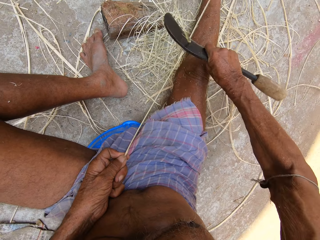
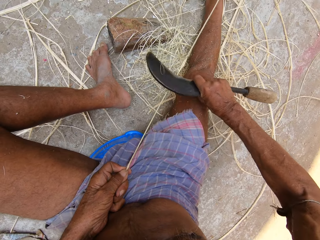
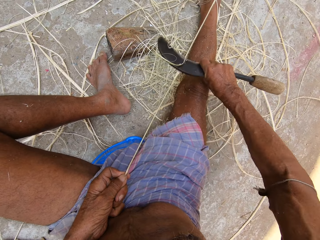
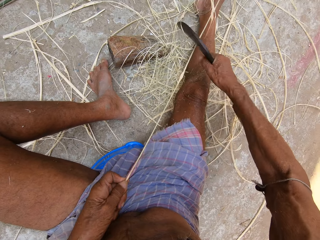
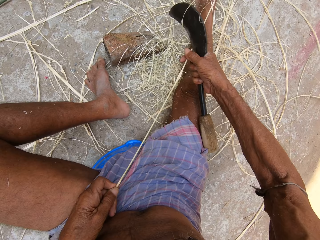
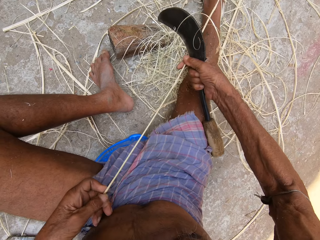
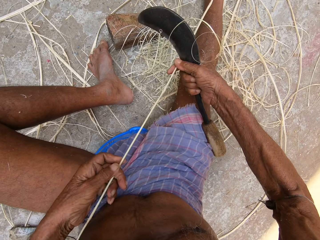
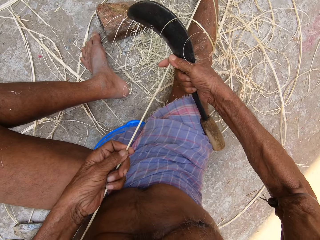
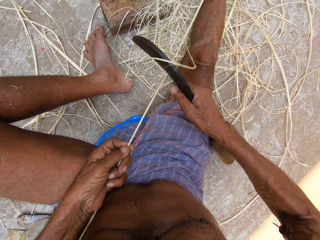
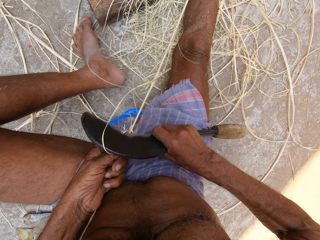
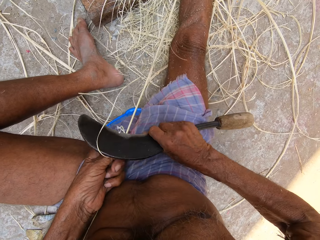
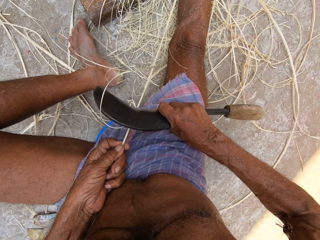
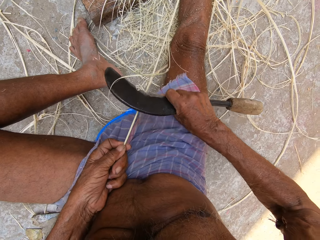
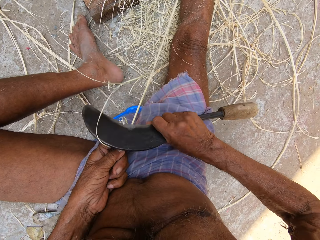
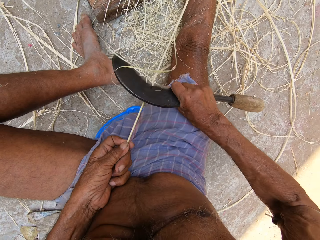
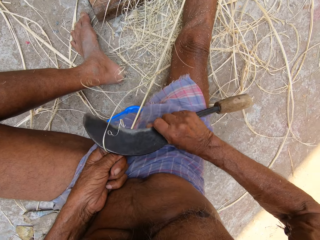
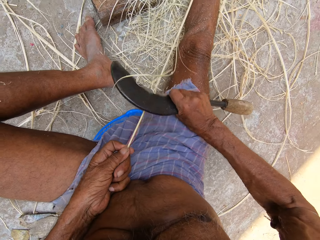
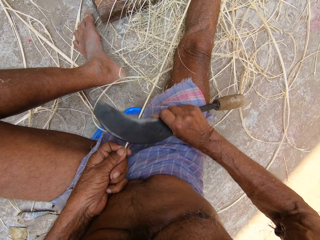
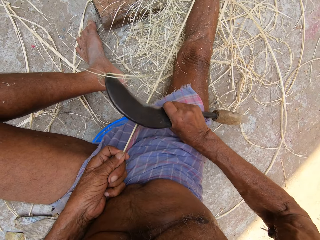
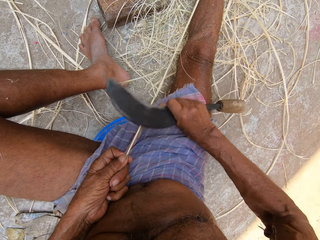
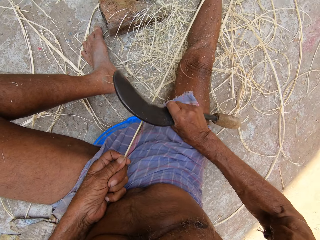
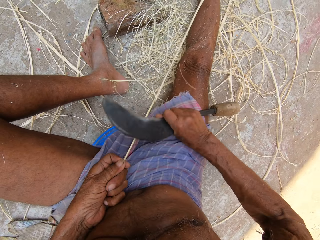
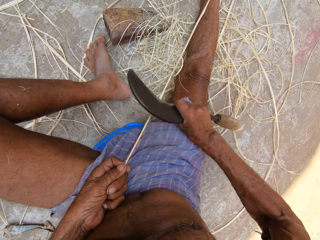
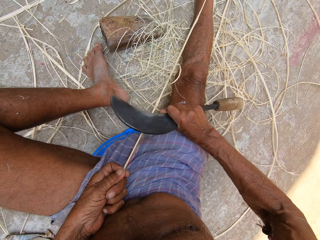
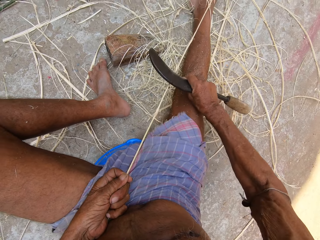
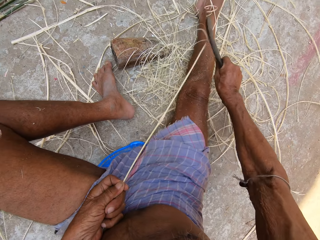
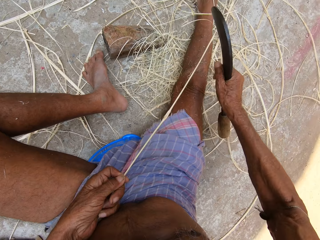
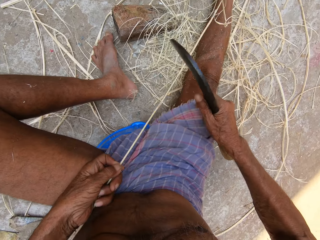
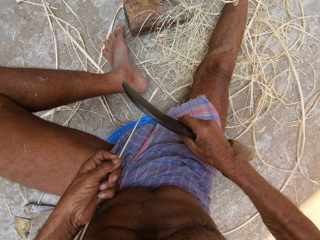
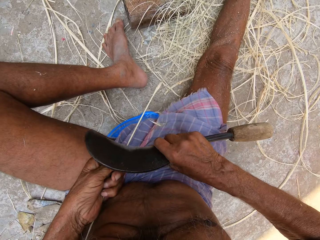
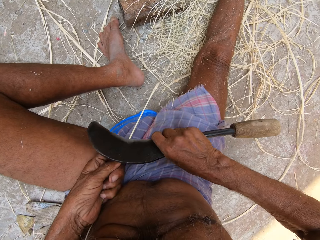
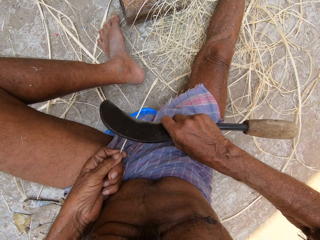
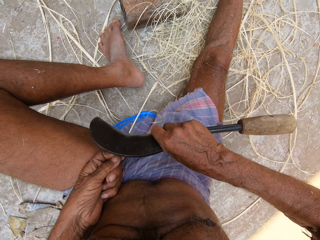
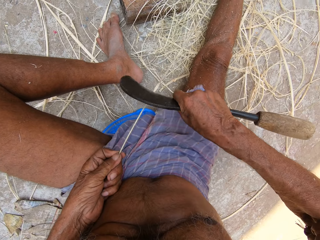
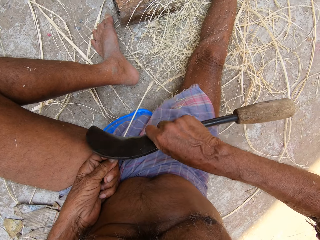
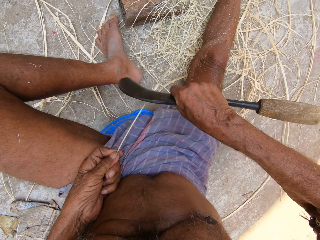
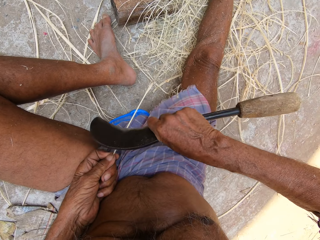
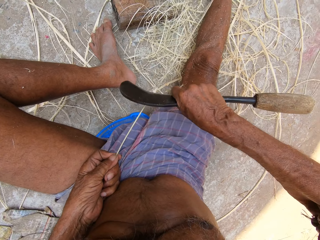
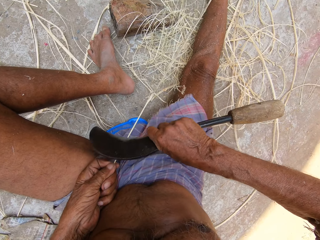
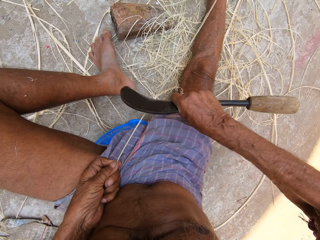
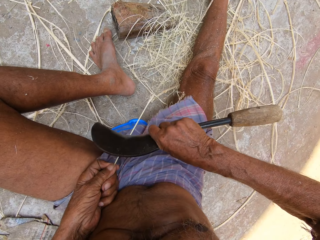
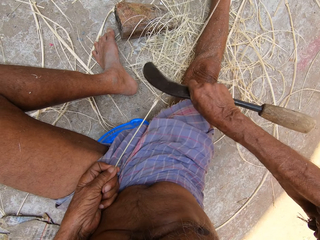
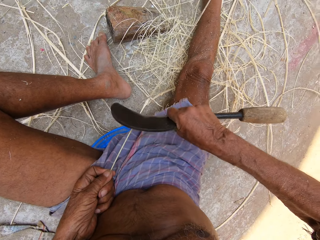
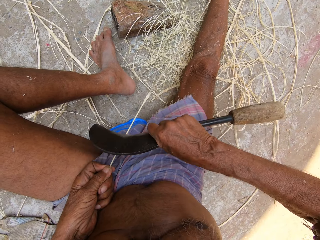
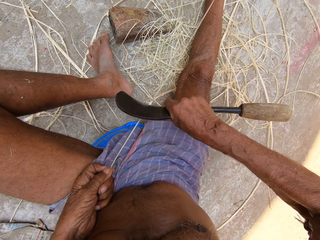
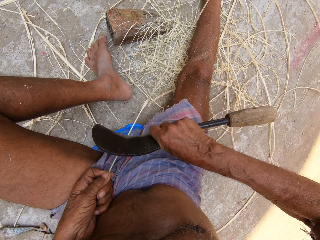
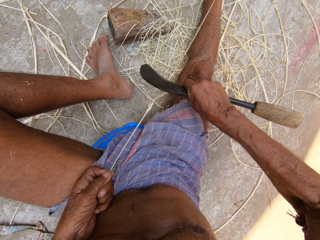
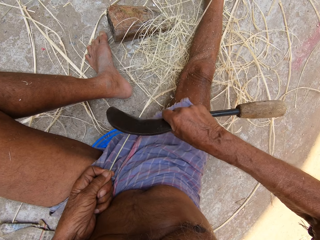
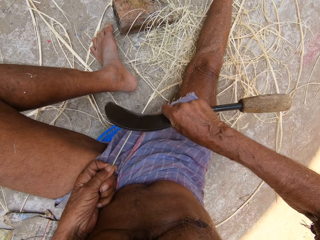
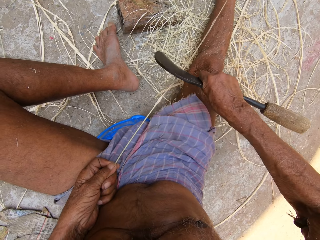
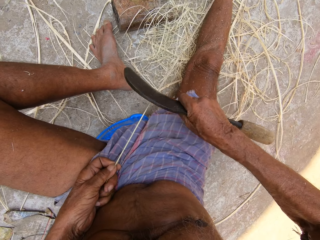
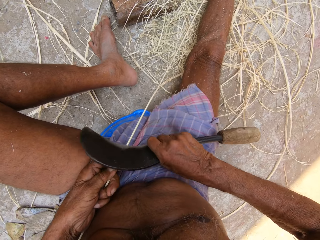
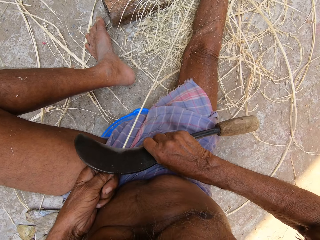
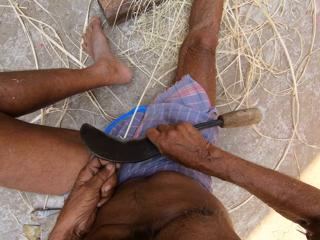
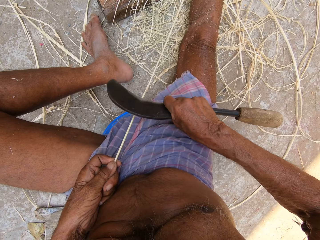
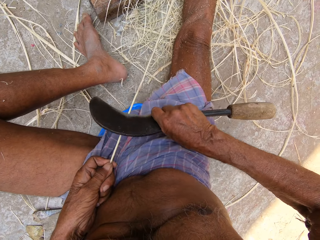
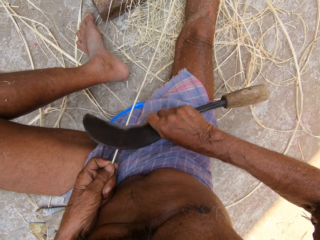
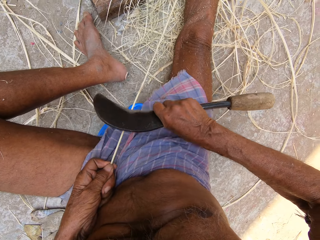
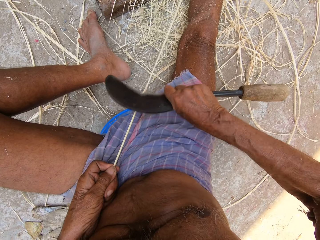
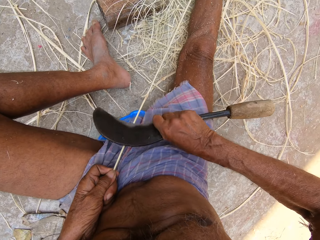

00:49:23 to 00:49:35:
The camera wearer holds the bamboo strip or basket fiber with his right hand. He repositions his left hand on the bamboo strip. He scrapes the bamboo strip in his left hand with the sickle in his right hand. He cuts the basket fiber with the hook knife.

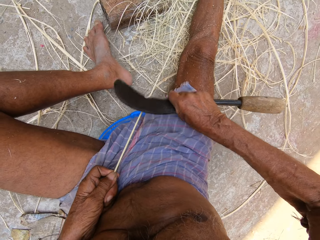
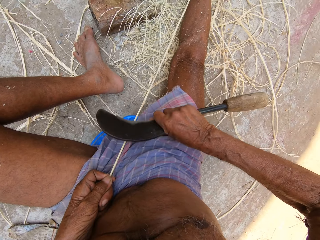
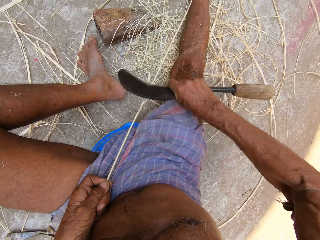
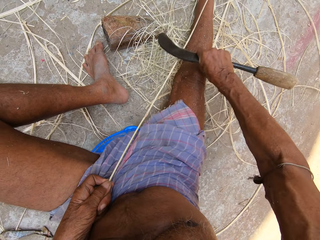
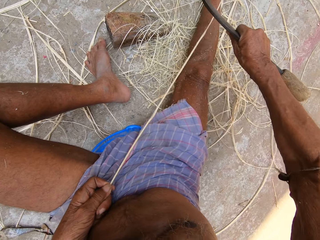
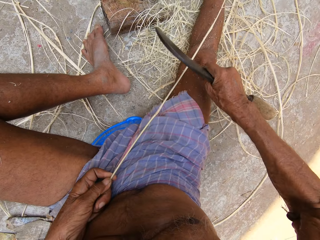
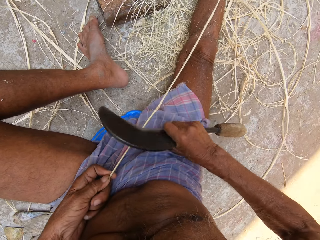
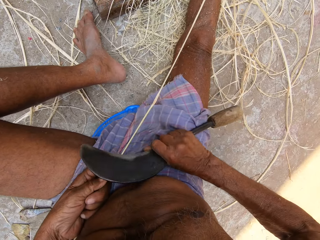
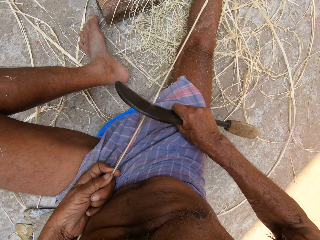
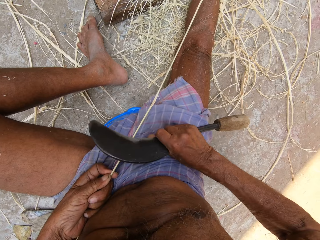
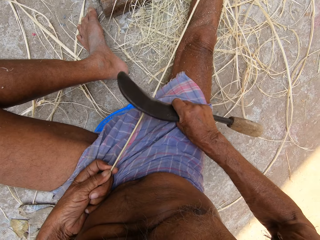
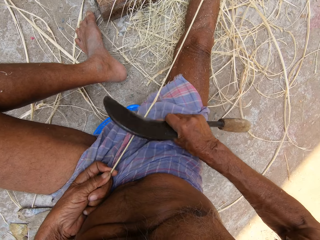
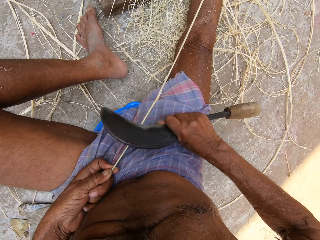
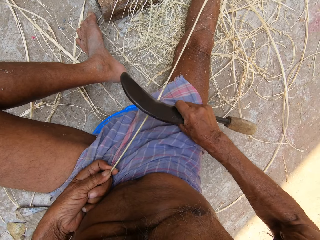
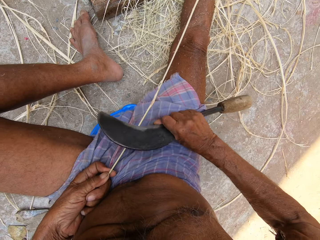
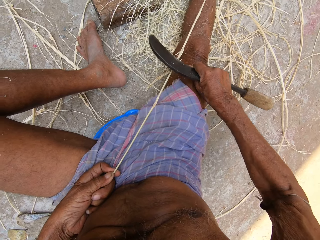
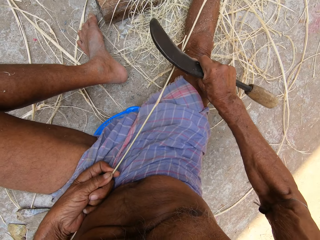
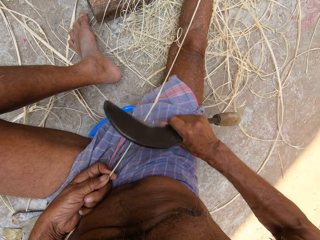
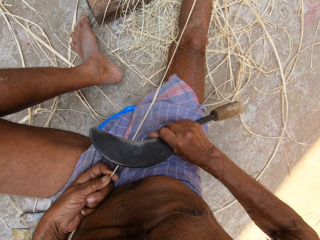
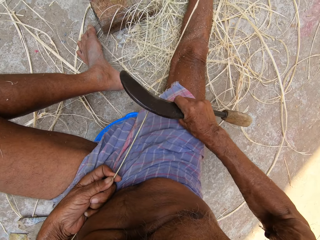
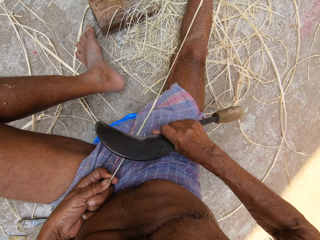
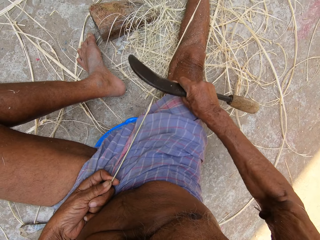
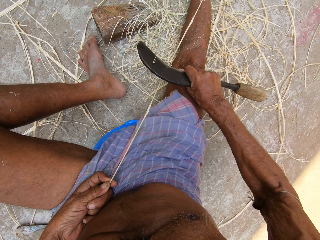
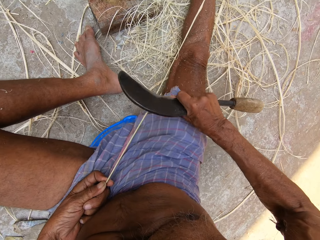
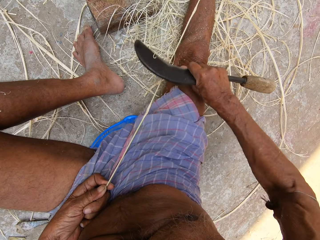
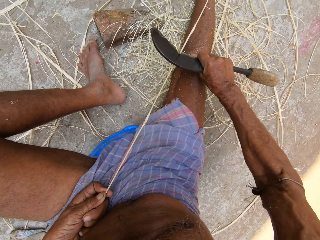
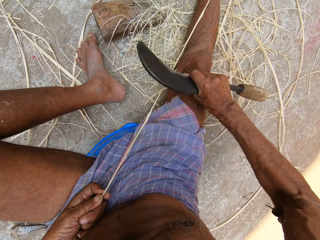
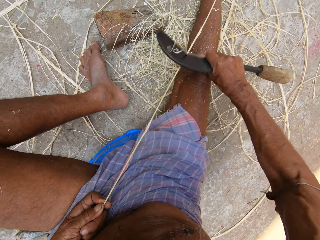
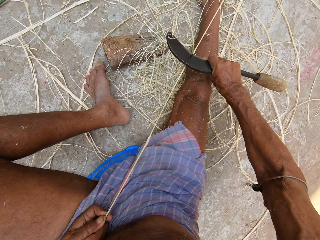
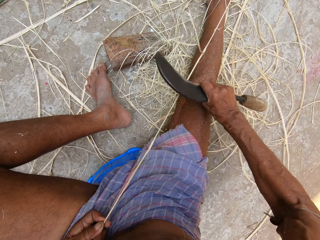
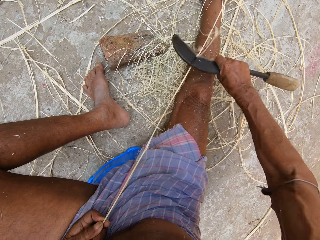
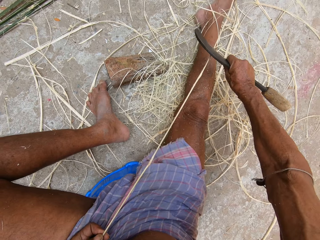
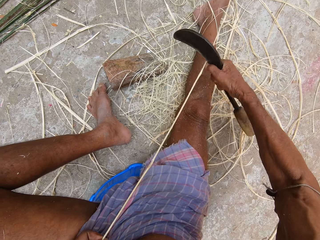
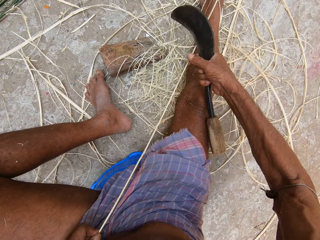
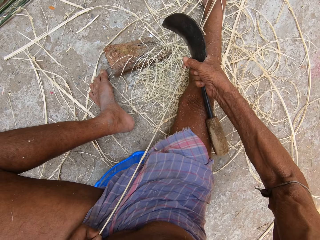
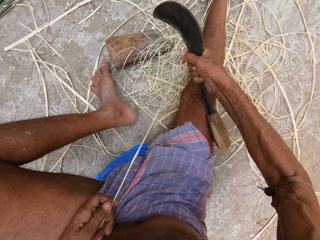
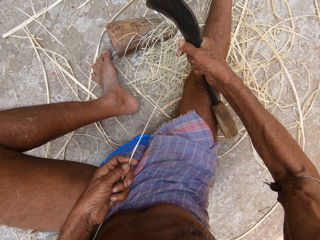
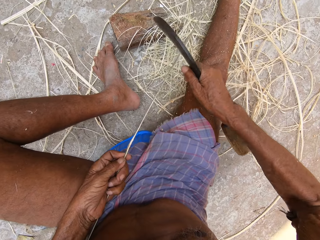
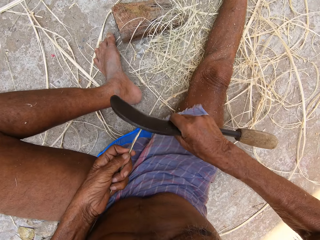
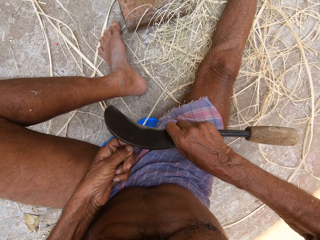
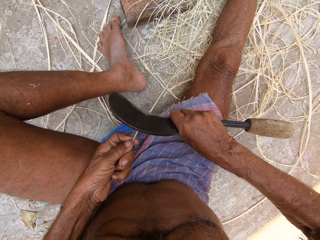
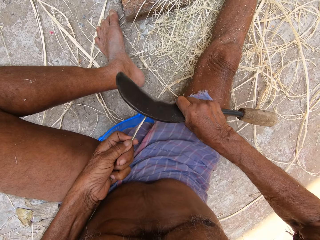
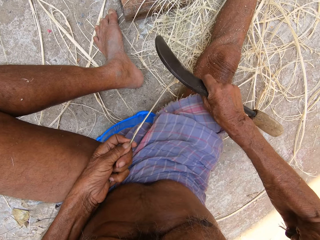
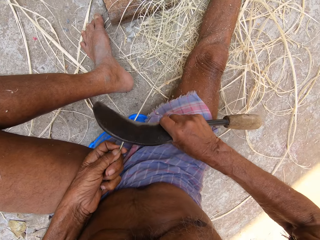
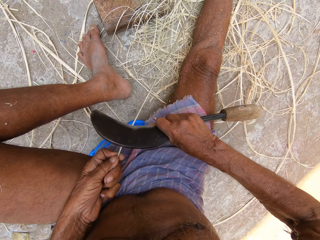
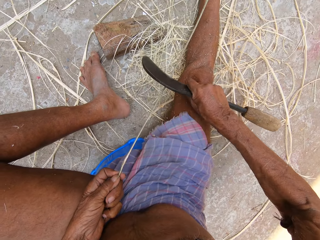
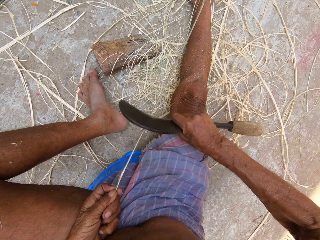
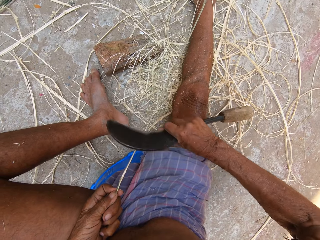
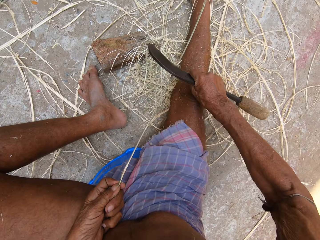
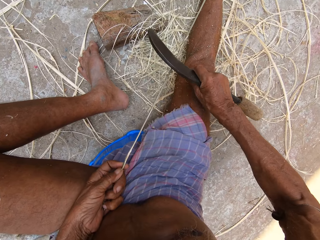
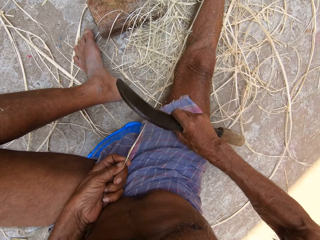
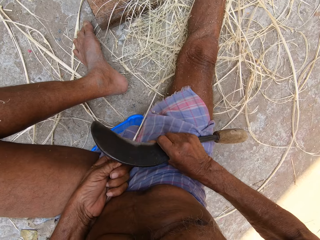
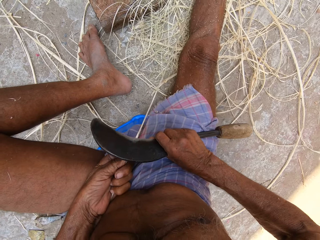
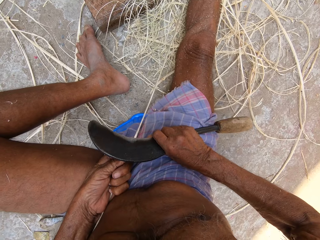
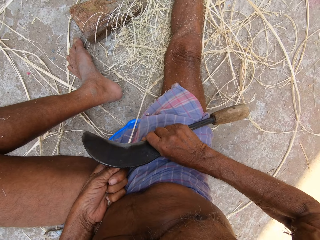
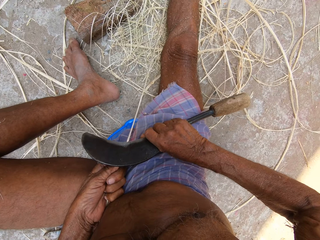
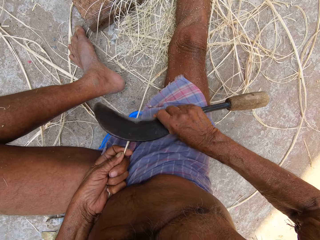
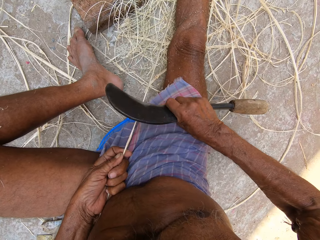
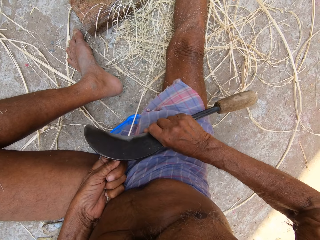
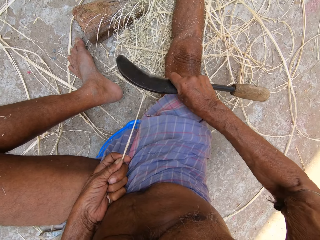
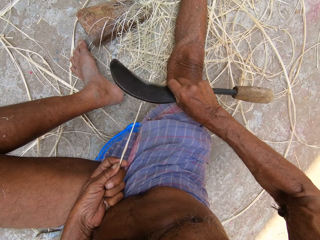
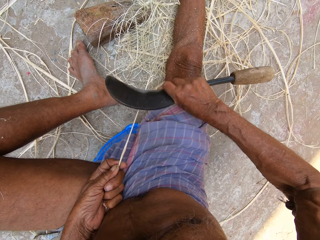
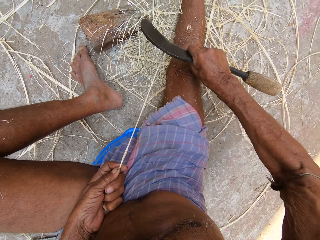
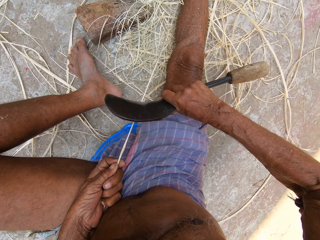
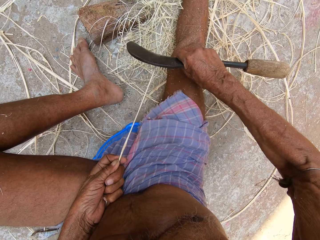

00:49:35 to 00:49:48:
The camera wearer holds the bamboo strip or basket fiber with his right hand. He repositions his left hand on the bamboo strip. He scrapes the bamboo strip in his left hand with the sickle in his right hand. He cuts the basket fiber with the hook knife.
